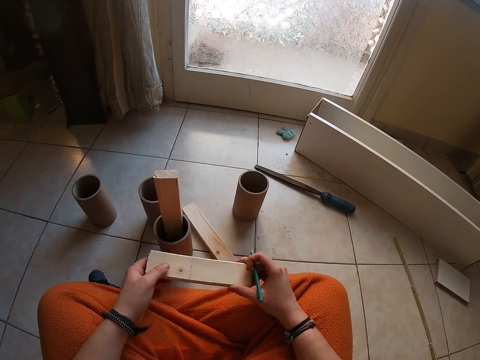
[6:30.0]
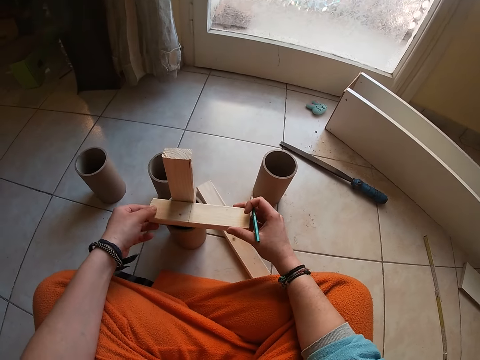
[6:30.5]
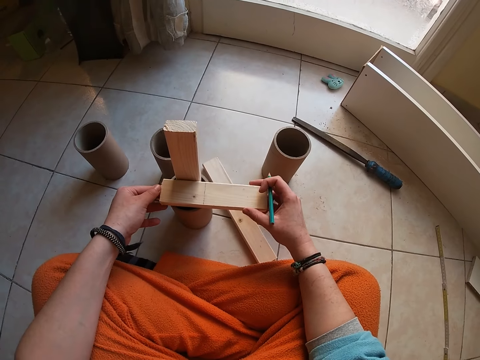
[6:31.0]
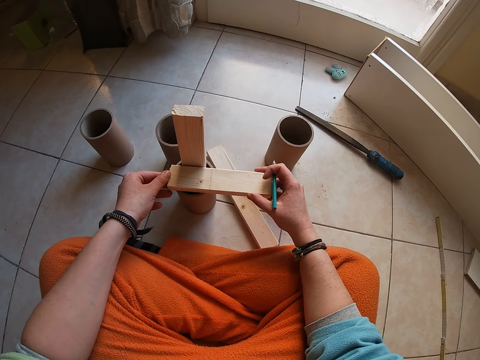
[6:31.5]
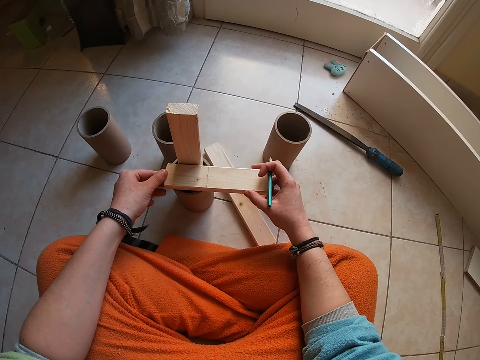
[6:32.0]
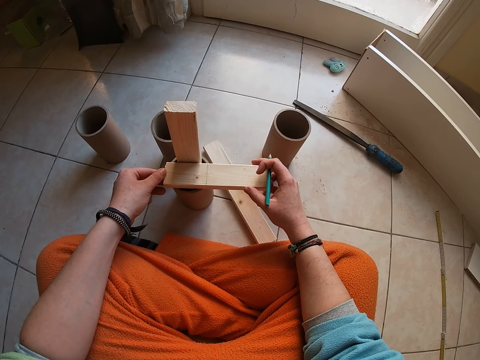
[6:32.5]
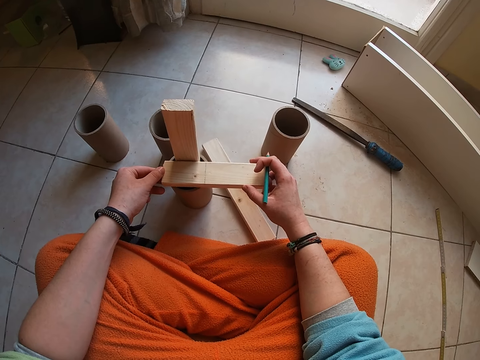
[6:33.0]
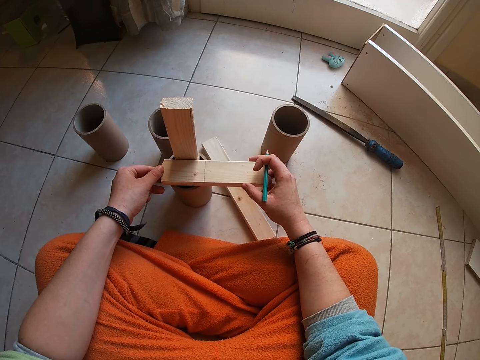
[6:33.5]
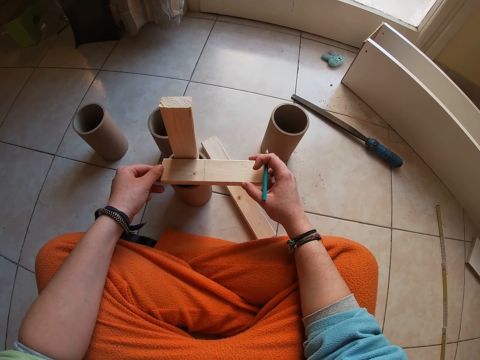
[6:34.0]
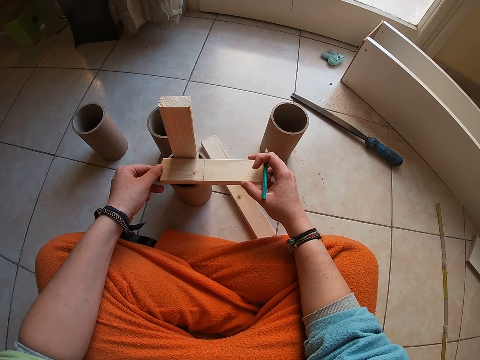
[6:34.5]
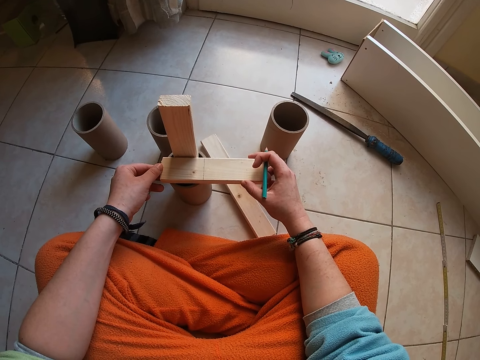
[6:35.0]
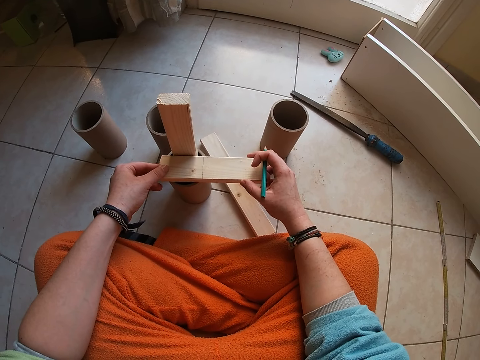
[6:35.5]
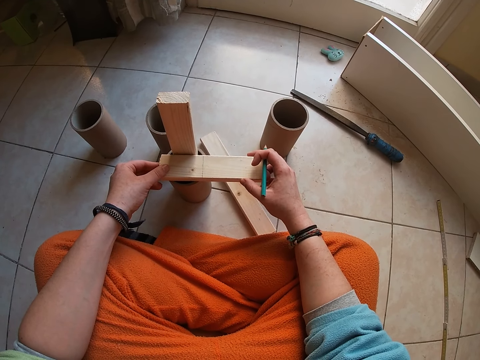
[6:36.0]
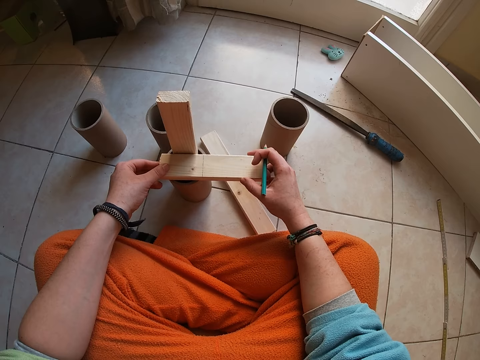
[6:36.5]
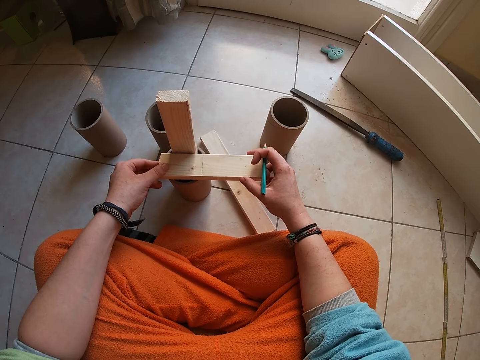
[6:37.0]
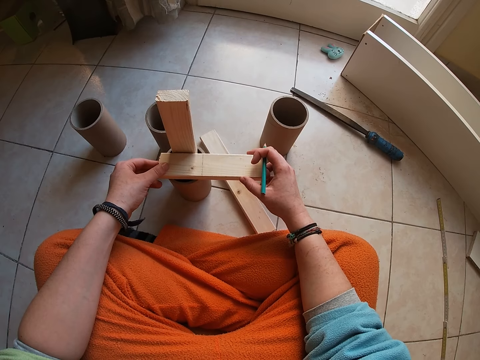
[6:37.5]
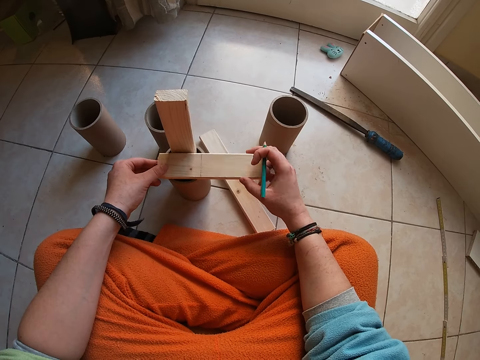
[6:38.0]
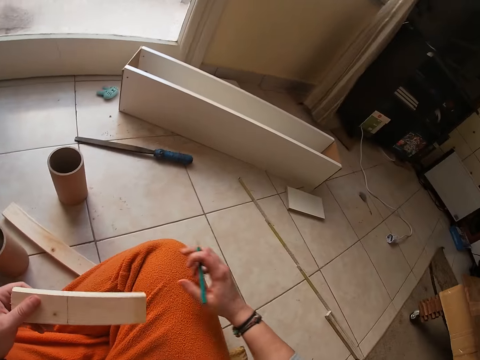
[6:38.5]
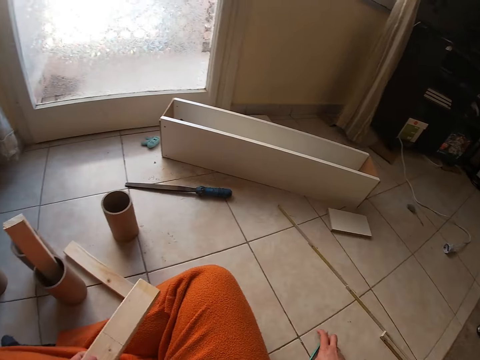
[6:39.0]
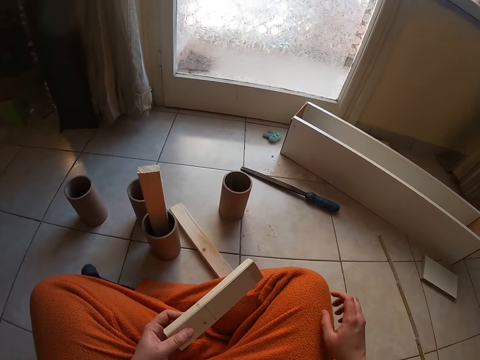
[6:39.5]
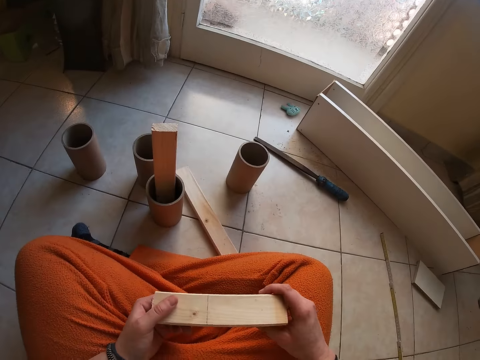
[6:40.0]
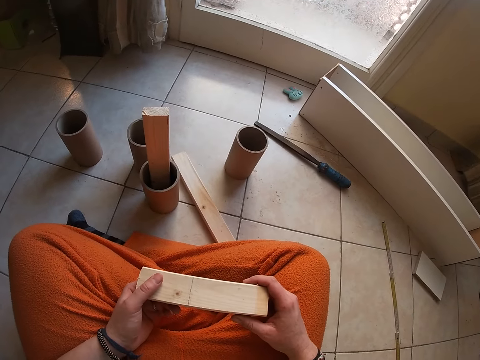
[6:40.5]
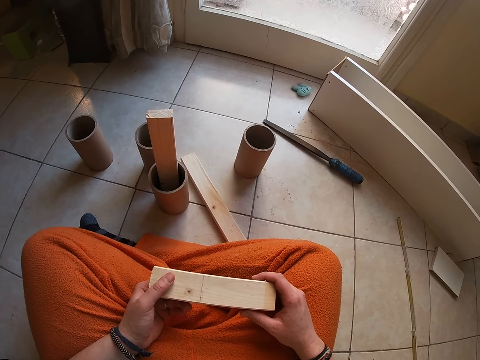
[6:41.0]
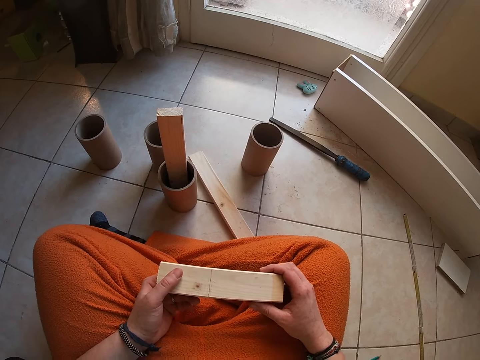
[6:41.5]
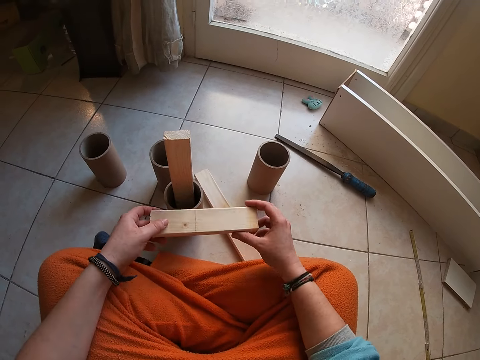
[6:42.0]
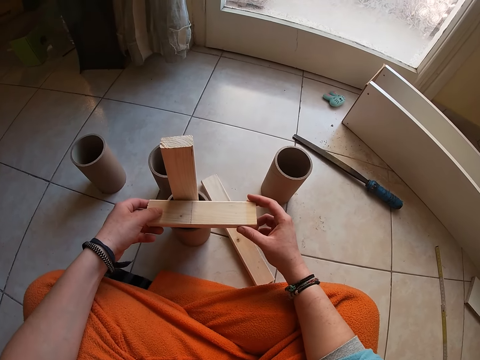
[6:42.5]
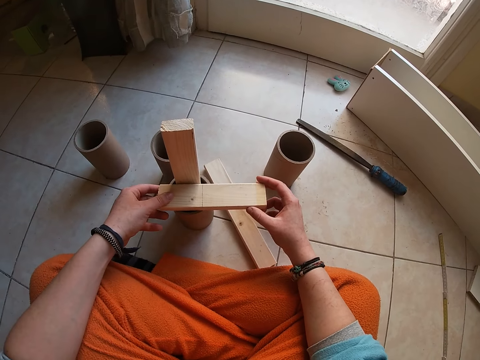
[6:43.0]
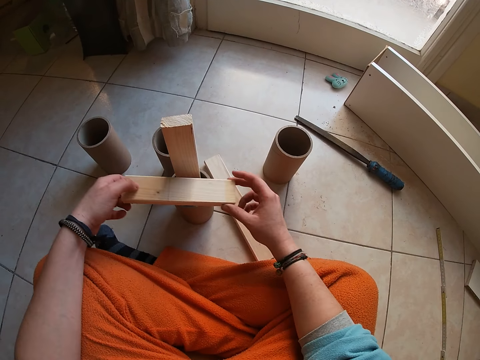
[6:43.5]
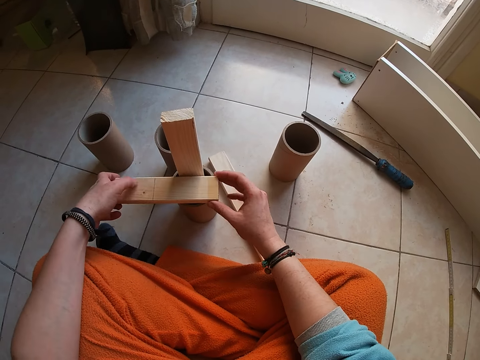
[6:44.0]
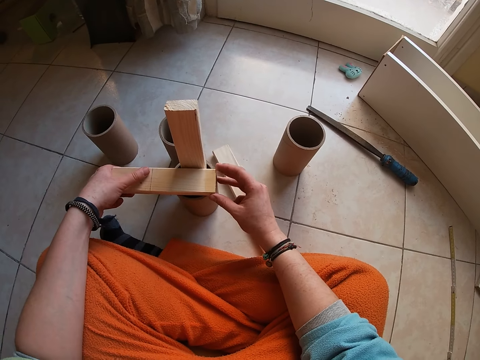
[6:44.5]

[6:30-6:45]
The camera wearer places the wood on the cardboard tube with both hands. She stares at the wood. She drops the pencil in her right hand on the floor. She lifts up the wood. She stares at the wood. She places the wood on the cardboard tube with both hands.

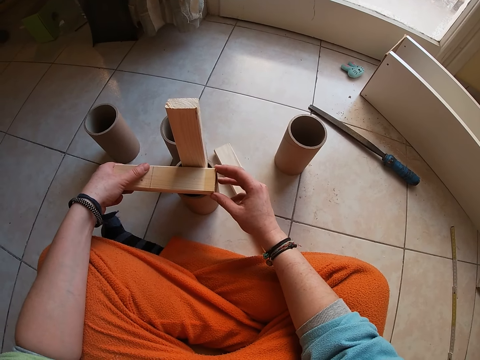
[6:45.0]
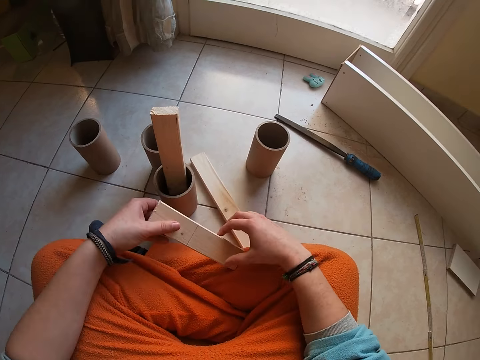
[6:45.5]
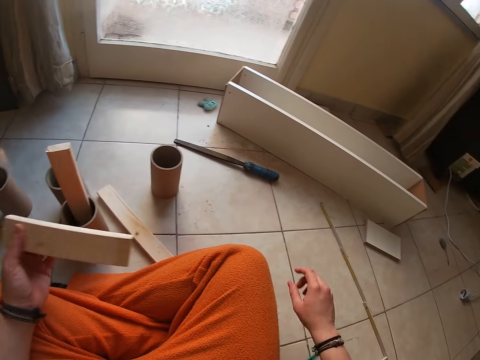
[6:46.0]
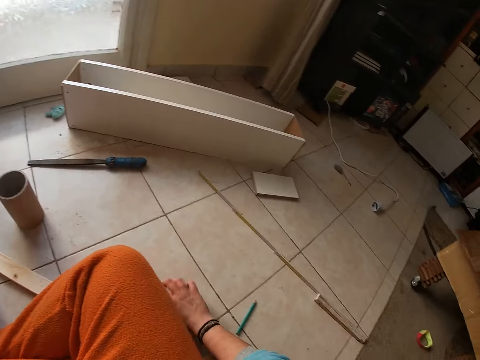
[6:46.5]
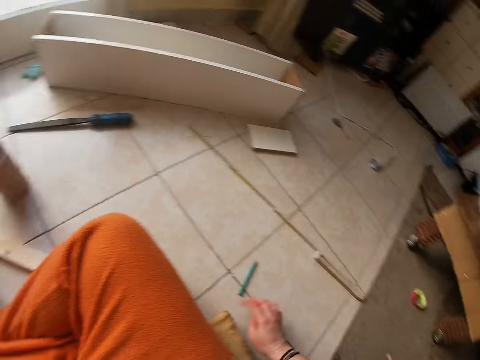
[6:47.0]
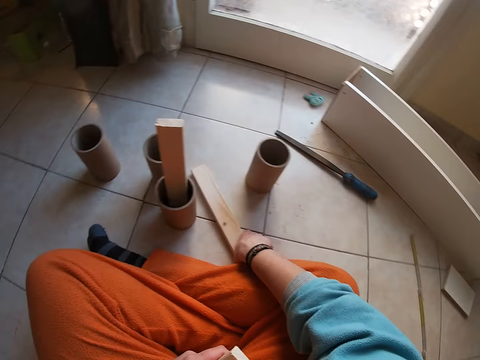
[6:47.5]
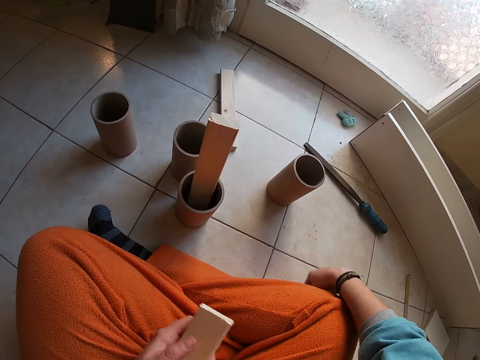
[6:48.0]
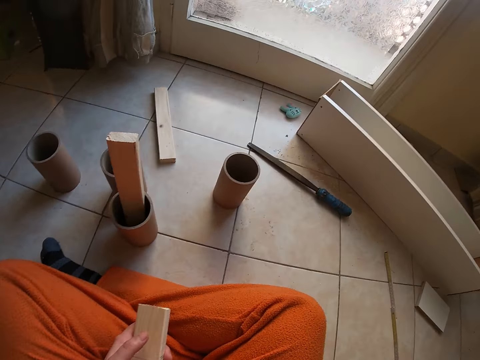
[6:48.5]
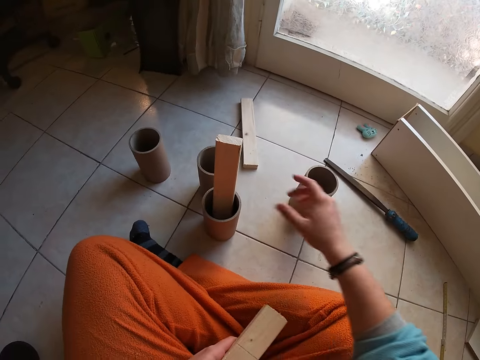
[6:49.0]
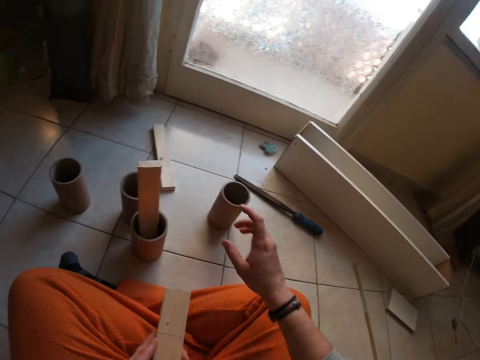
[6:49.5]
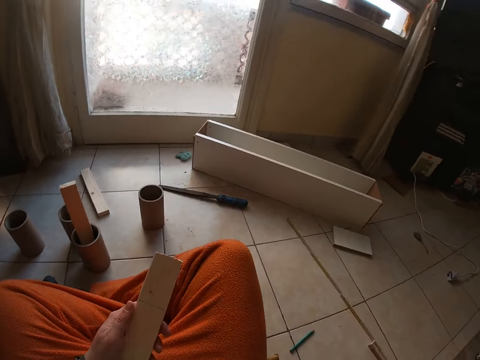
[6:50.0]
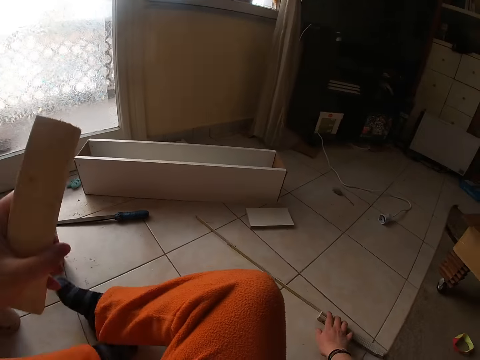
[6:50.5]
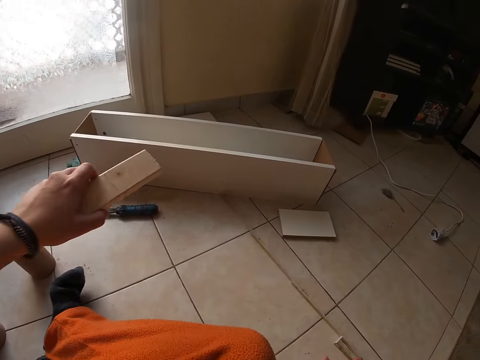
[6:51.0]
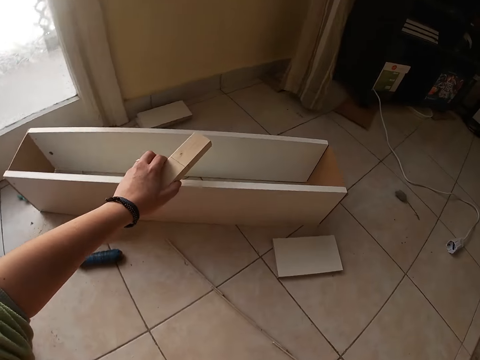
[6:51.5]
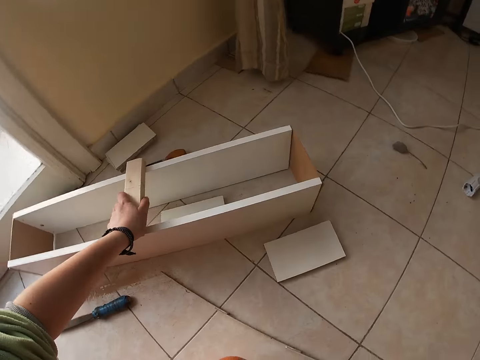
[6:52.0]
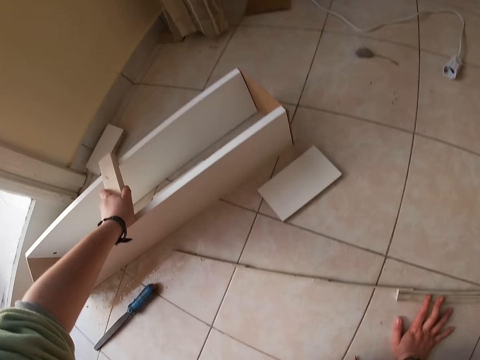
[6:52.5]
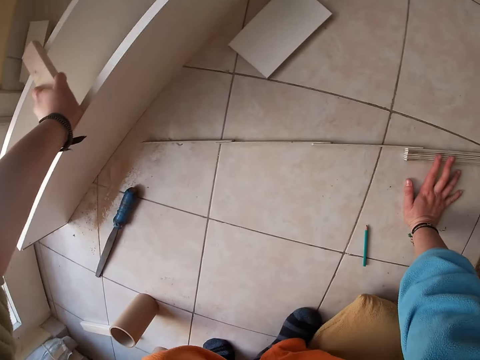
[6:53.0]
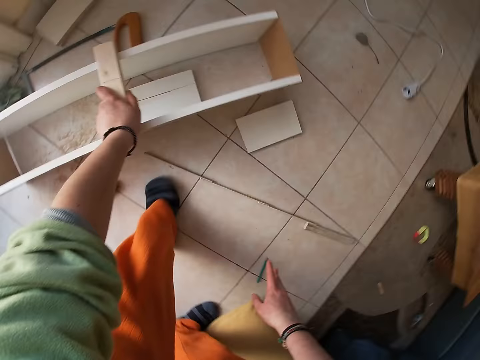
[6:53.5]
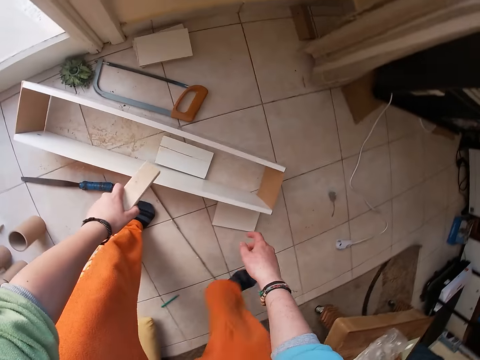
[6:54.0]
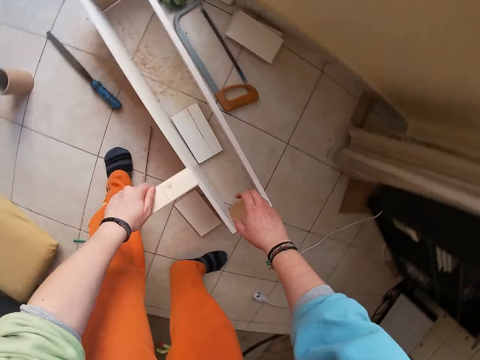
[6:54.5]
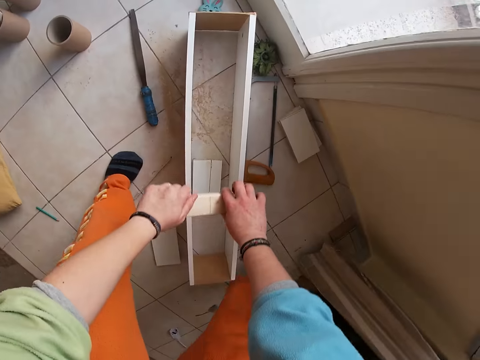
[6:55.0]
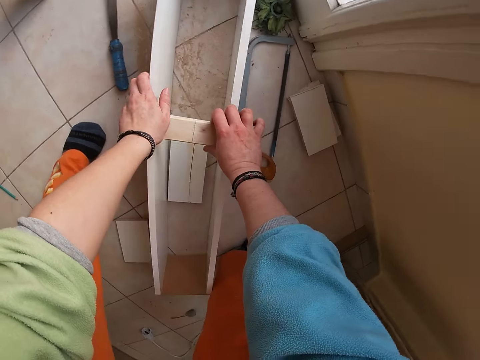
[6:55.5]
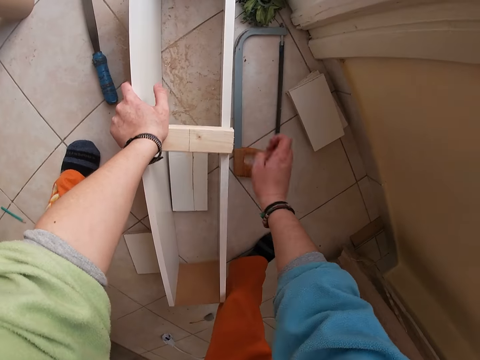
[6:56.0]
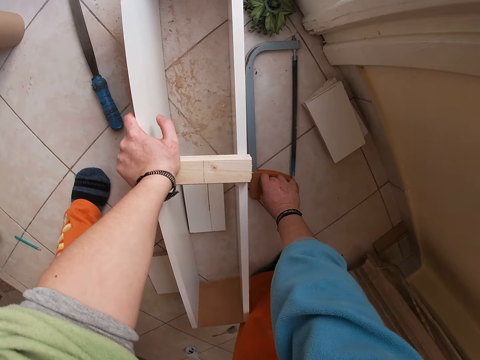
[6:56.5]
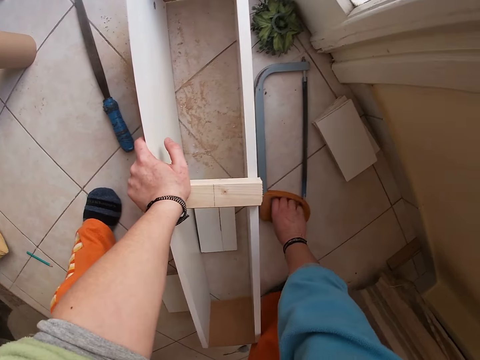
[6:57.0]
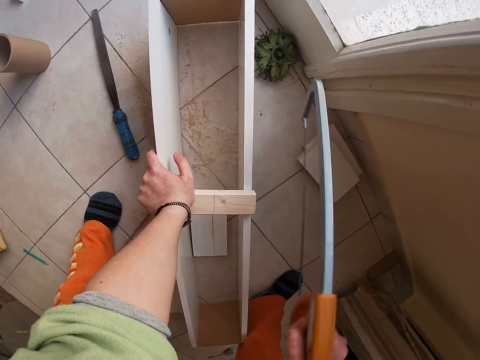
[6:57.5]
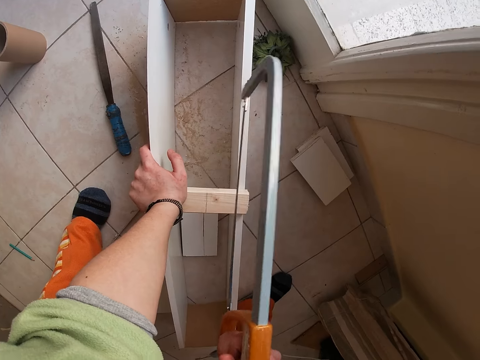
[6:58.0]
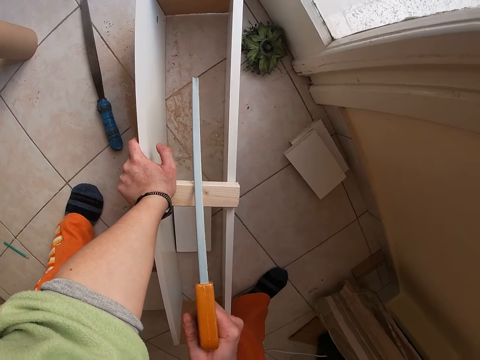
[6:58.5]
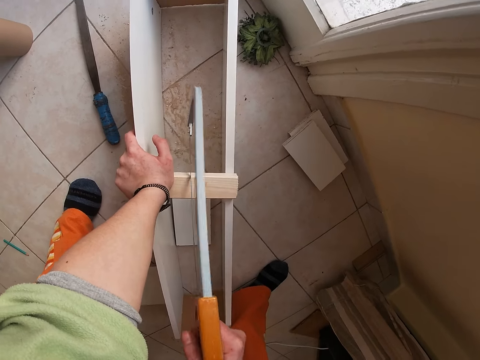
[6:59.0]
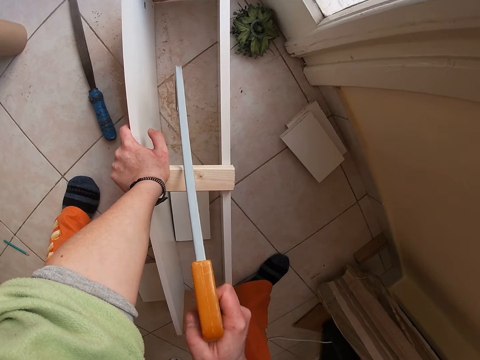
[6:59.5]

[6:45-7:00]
The camera wearer lifts up wood. She turns around. She moves the wood on the floor with her right hand. She turns around. She places the wood on a plank with her left hand. She moves. She stands up. She moves. She walks in the house. She places the wood on the plank with both hands. She picks a saw from the floor with her right hand. She cuts the wood with the saw on the plank with her right hand.
